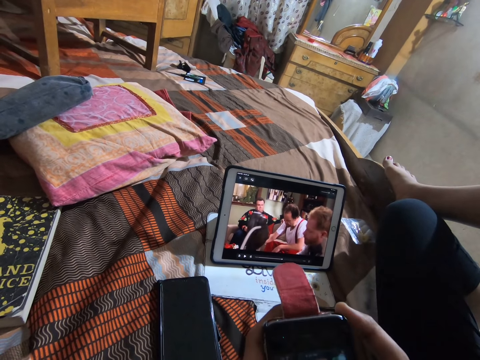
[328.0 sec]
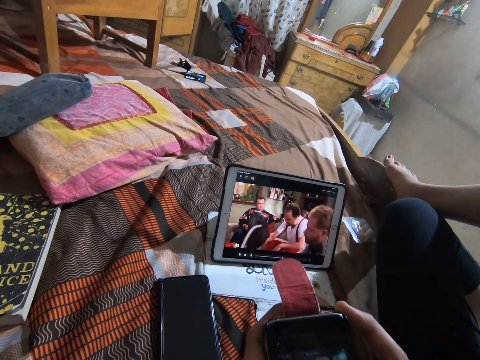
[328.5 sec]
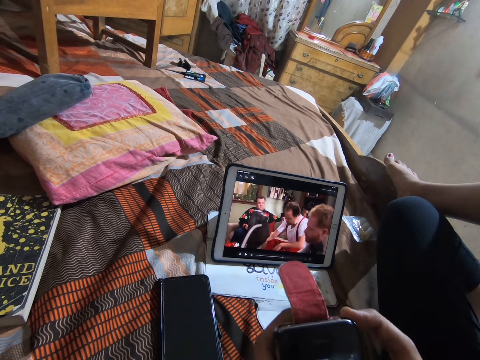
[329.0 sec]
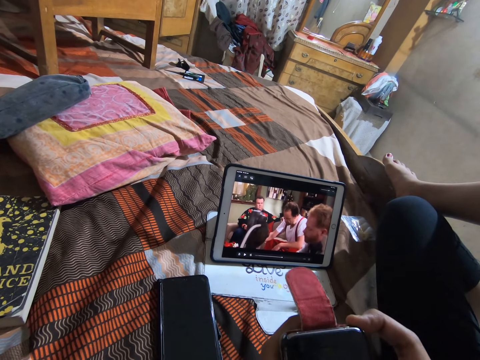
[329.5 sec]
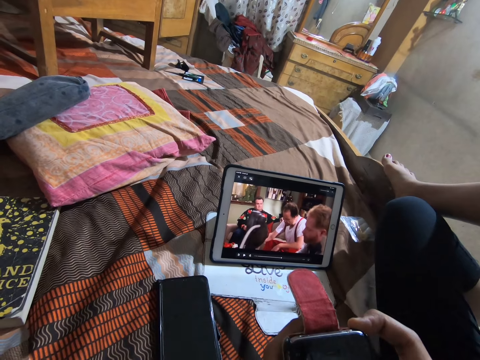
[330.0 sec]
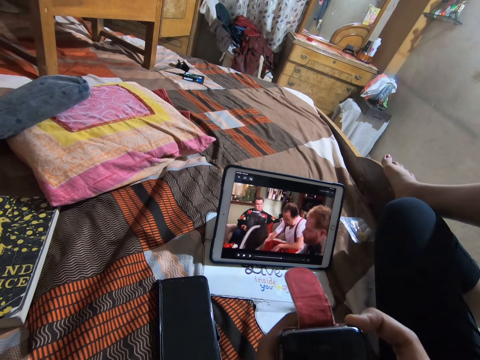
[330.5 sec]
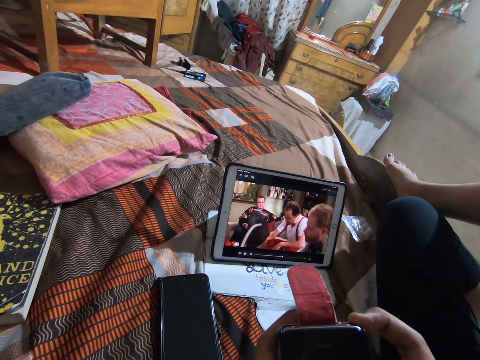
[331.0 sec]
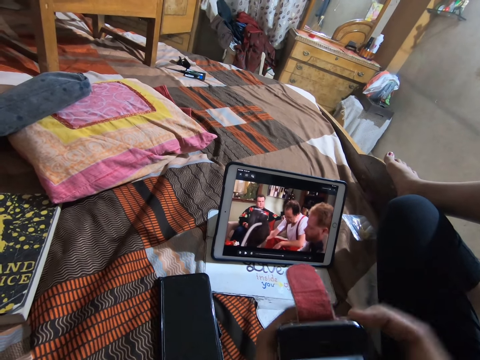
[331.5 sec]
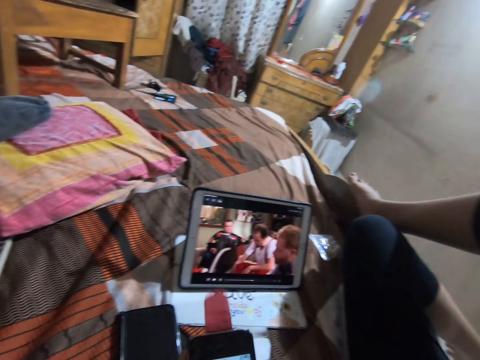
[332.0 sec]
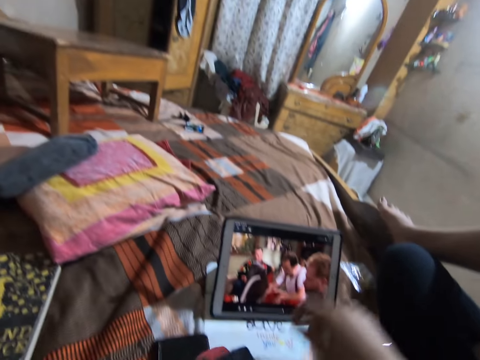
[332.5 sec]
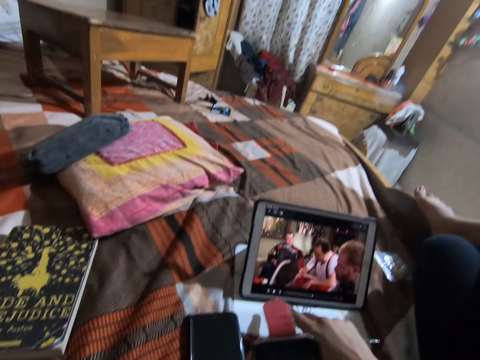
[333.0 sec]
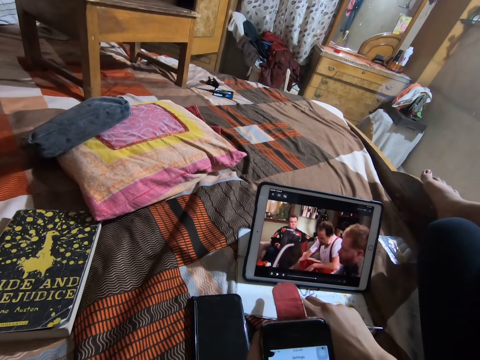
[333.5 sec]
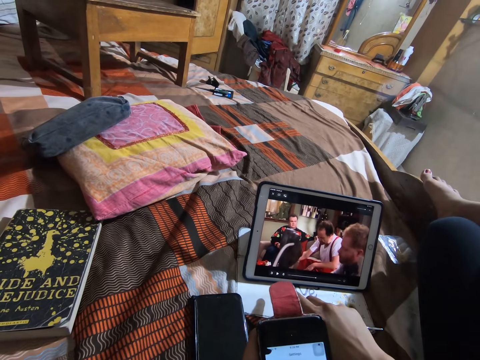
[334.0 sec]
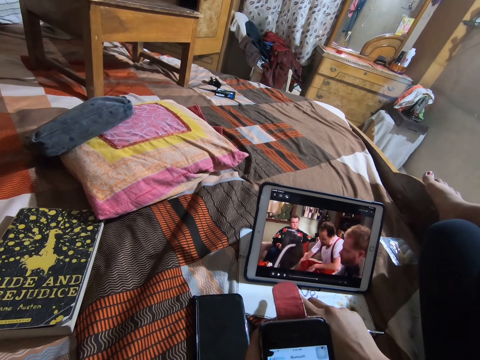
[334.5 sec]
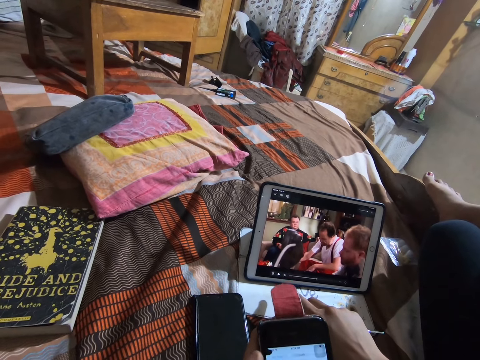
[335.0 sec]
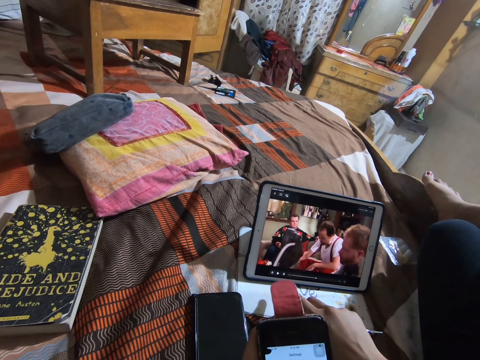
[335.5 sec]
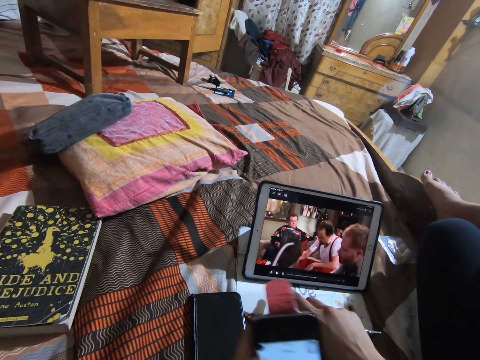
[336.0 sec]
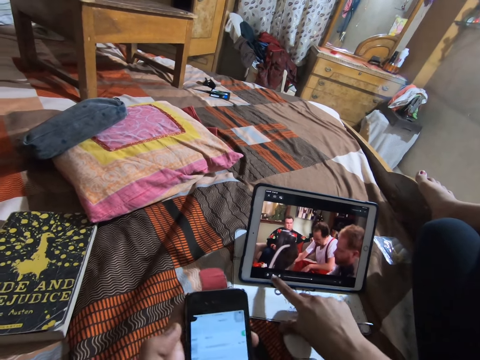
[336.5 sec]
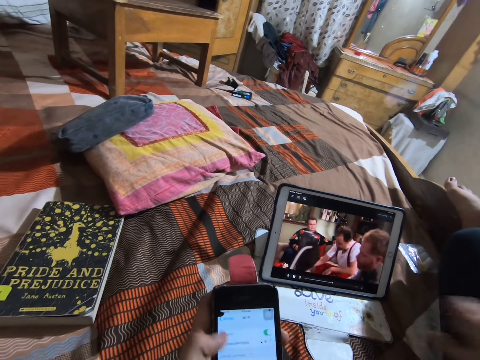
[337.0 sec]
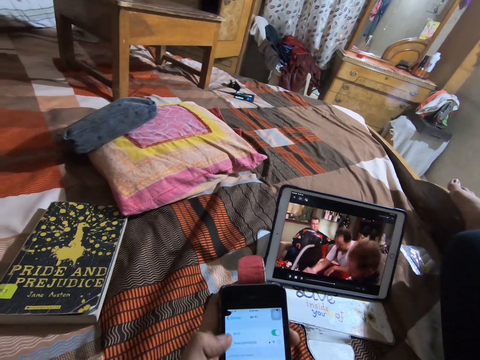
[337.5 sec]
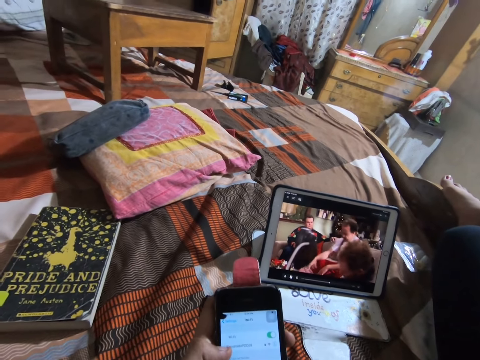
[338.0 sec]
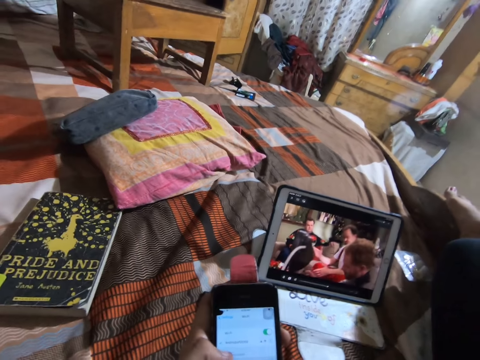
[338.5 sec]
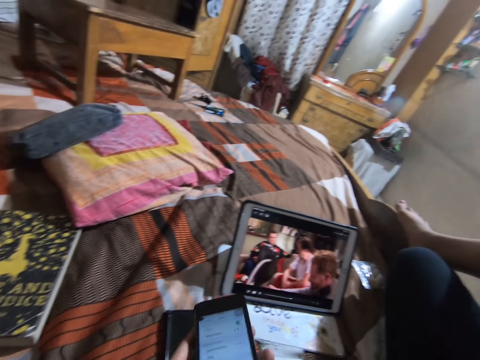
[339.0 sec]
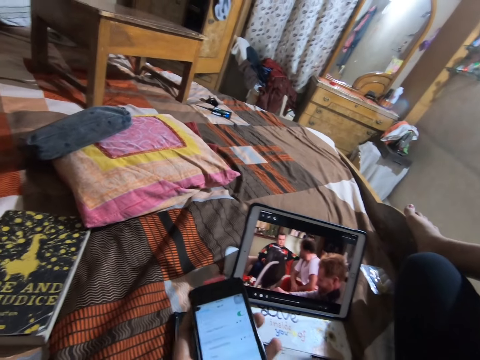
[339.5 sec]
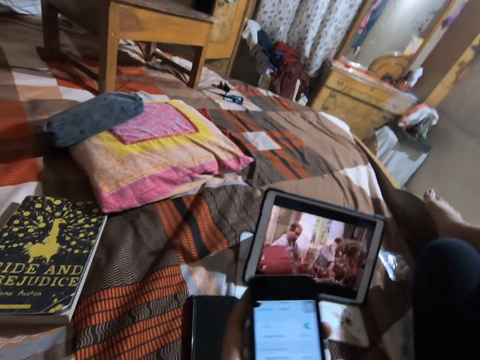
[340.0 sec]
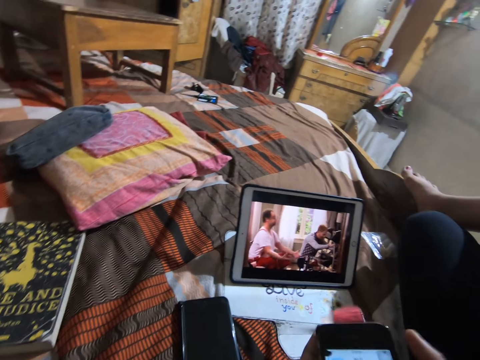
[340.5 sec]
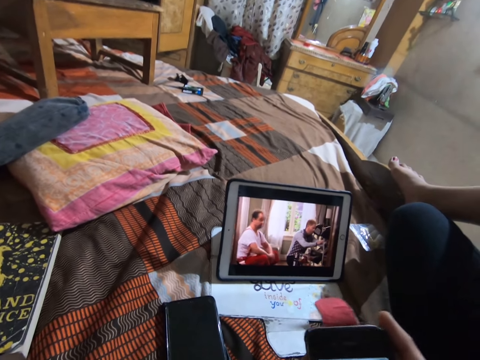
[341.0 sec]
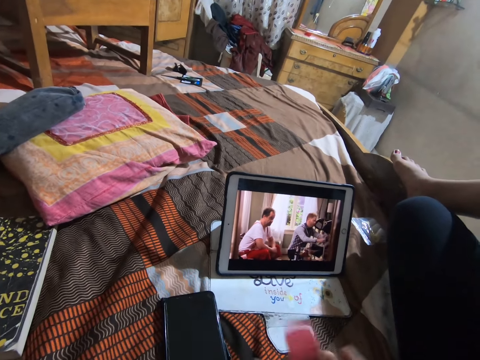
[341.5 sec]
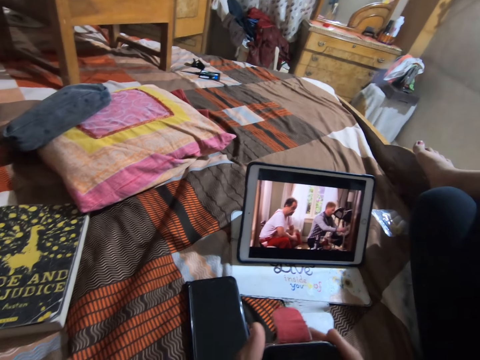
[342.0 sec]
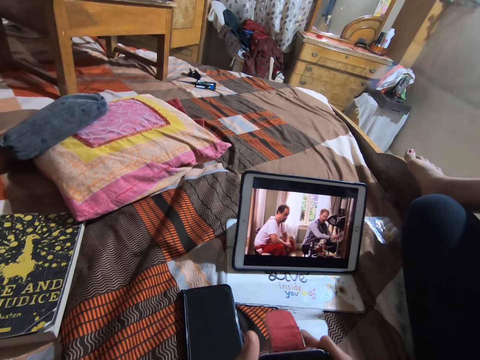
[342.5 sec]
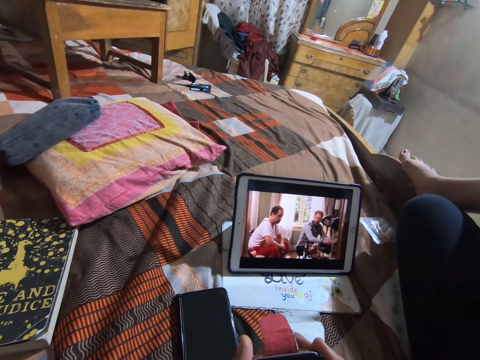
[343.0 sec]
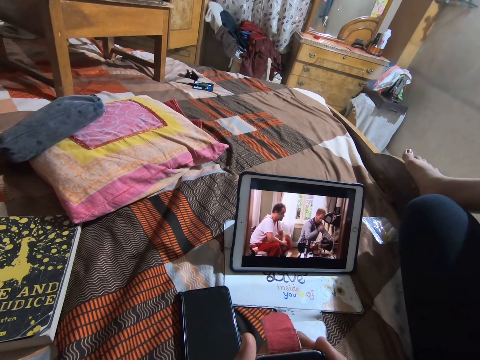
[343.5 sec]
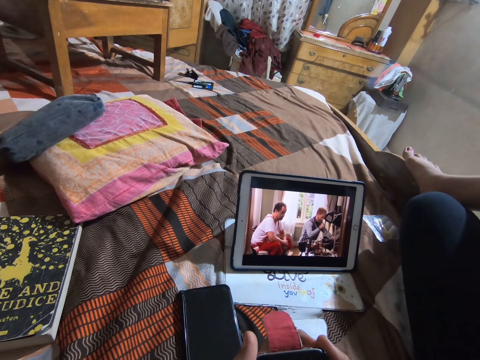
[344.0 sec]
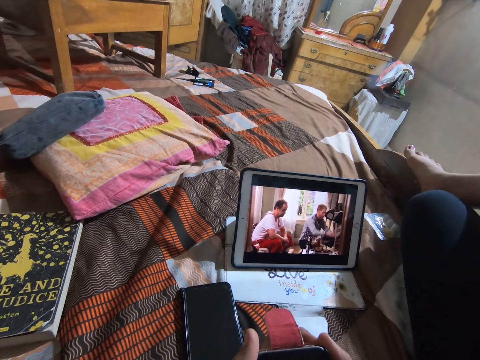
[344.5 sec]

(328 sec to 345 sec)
The camera wearer lifts the right hand. They move the phone. They move the right hand, touch the tablet and operate the phone. They move the phone. They play the movie in the tablet. They pull back the right hand. They watch the movie. They operate the phone. They move the right hand and operate the phone. They move the phone and look at the phone.

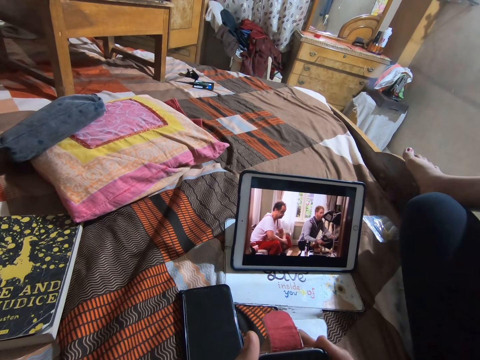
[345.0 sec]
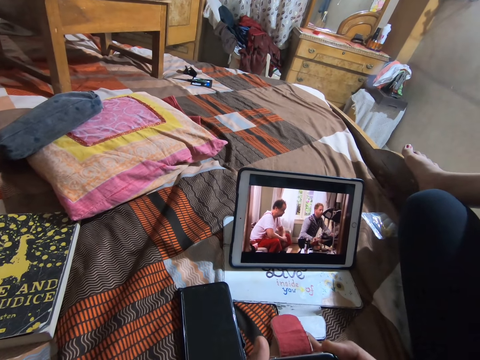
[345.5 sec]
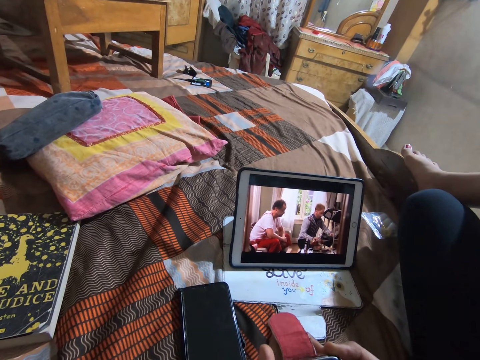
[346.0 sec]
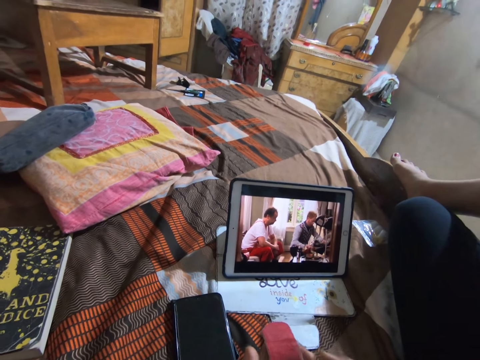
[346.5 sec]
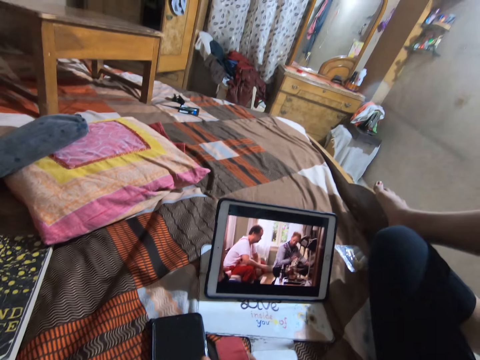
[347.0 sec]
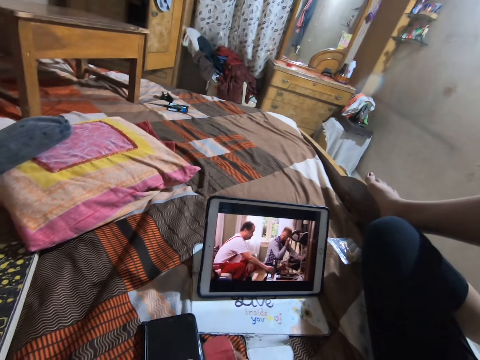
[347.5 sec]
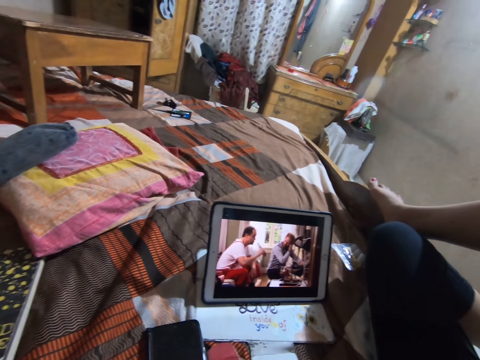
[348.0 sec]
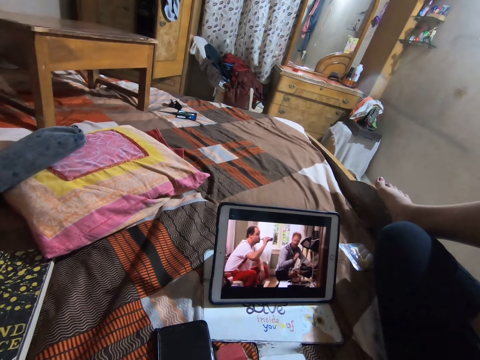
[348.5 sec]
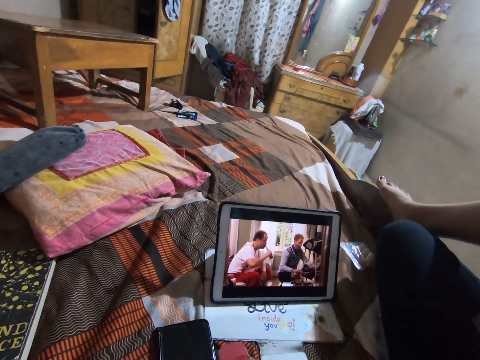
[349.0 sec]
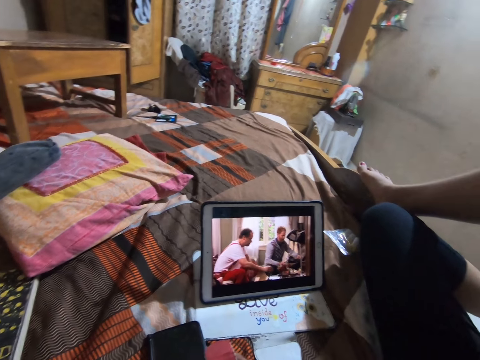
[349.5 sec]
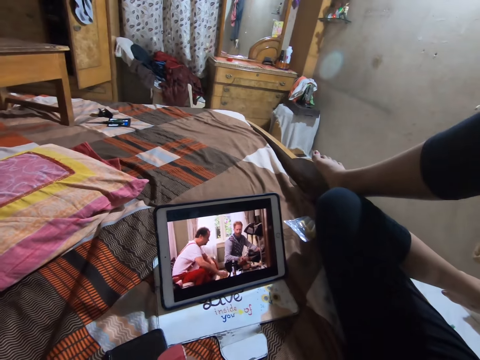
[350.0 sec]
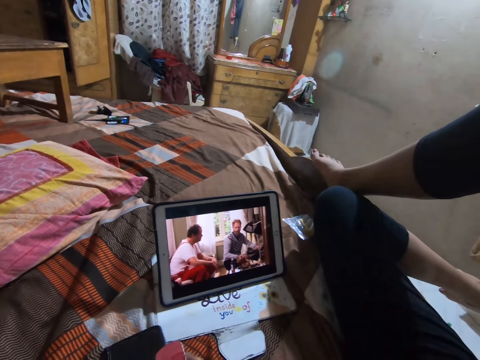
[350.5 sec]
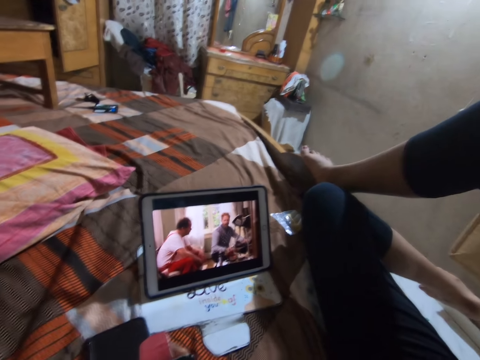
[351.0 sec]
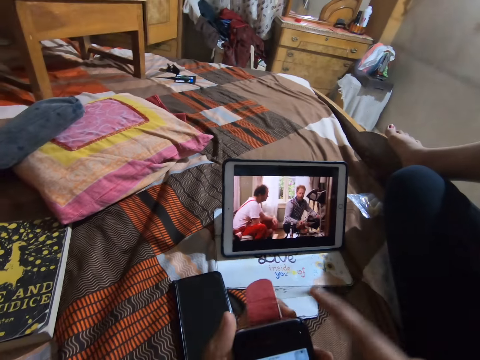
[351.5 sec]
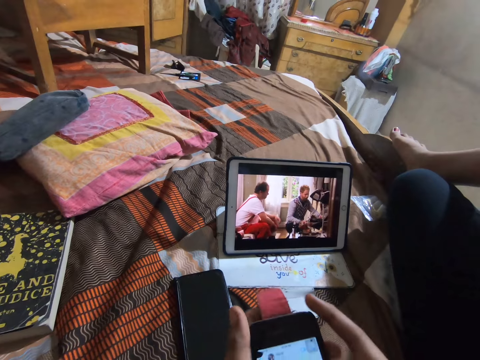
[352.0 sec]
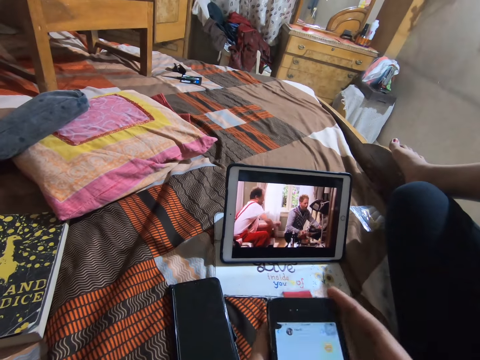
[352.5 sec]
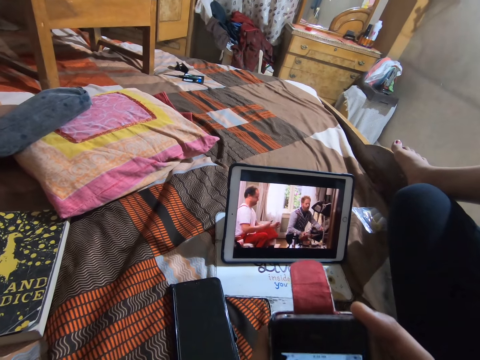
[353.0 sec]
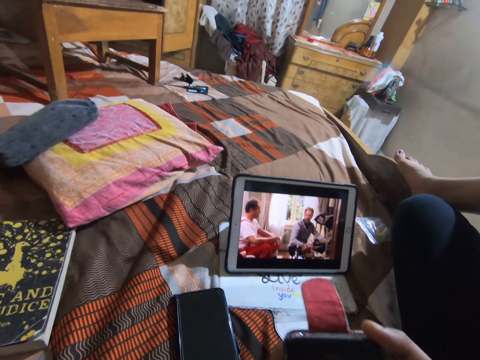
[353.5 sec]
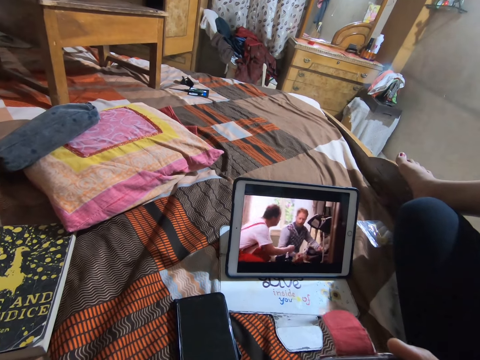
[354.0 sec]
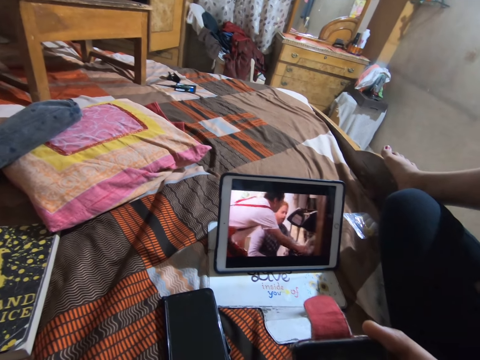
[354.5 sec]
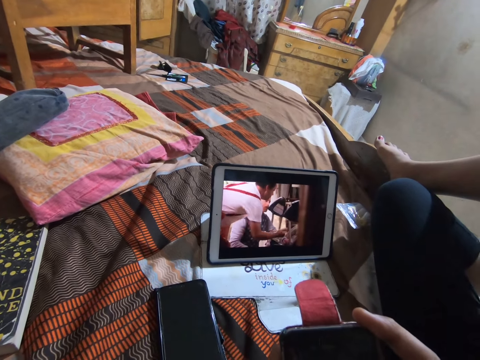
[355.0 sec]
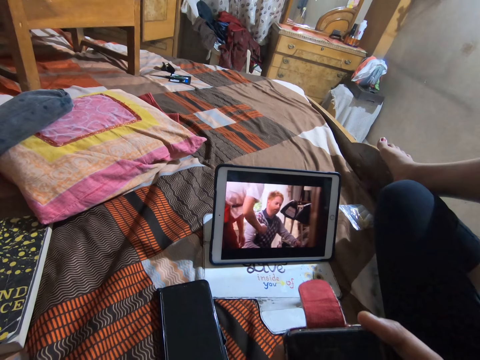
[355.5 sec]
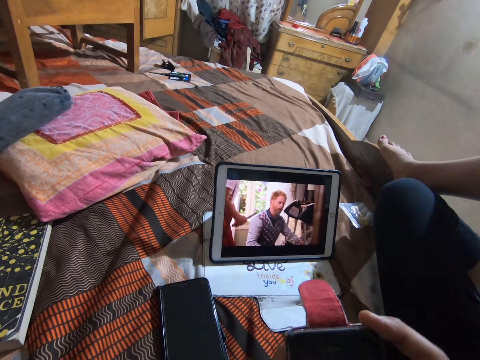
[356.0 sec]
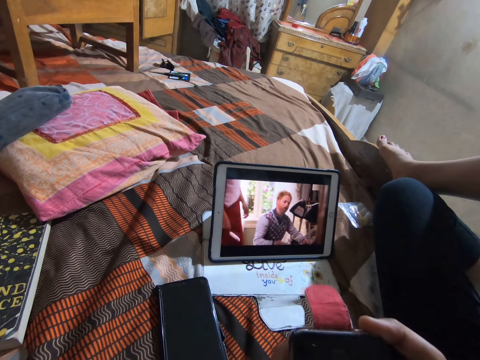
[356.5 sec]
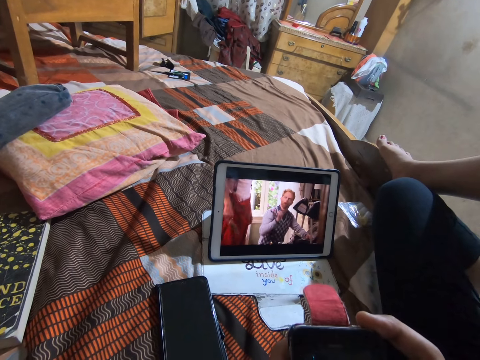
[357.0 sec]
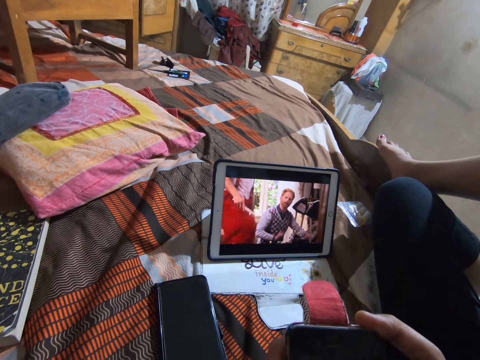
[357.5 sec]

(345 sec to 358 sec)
The camera wearer lifts the right hand. They watch on a tablet. They move the right hand, lift the phone and operate the phone.
